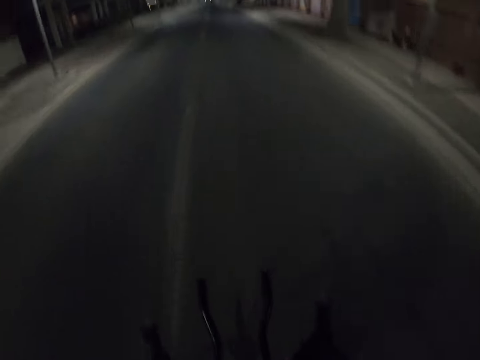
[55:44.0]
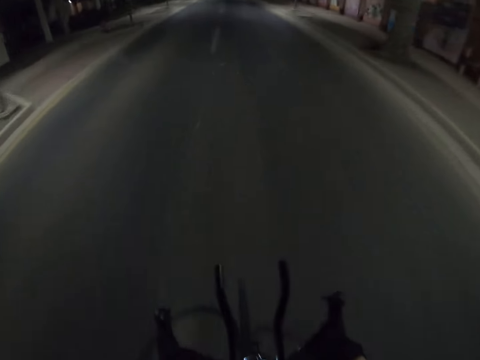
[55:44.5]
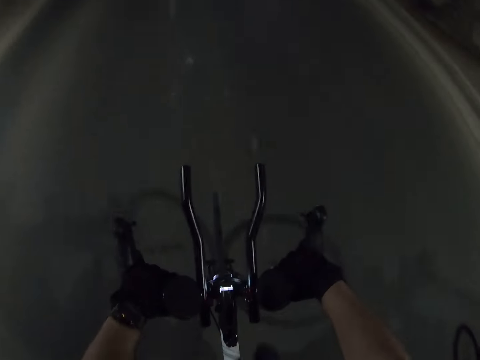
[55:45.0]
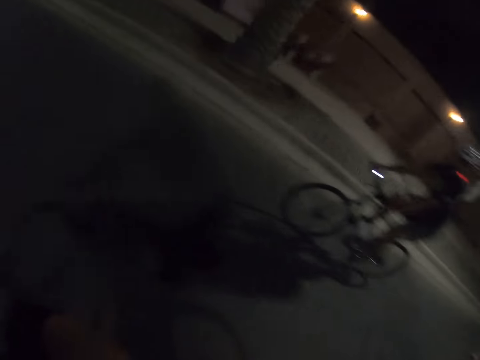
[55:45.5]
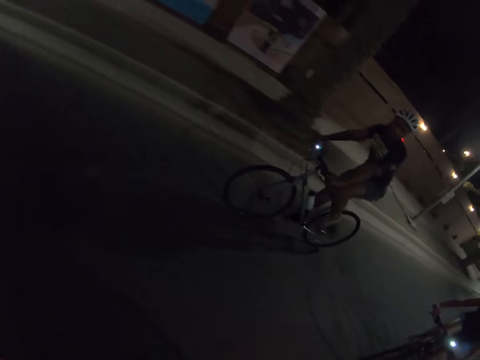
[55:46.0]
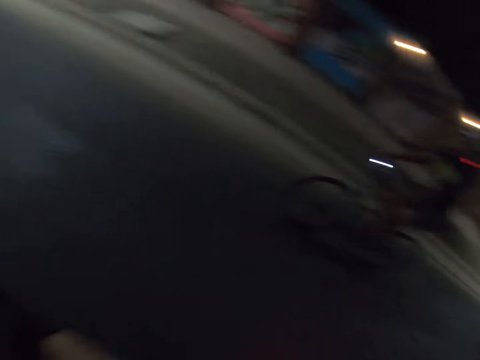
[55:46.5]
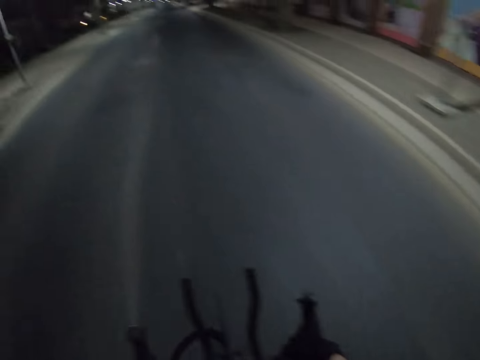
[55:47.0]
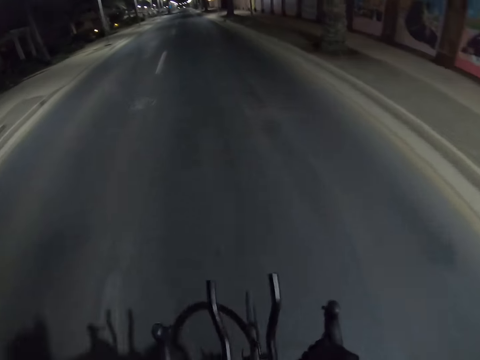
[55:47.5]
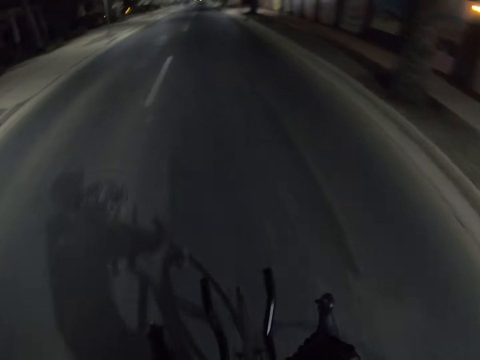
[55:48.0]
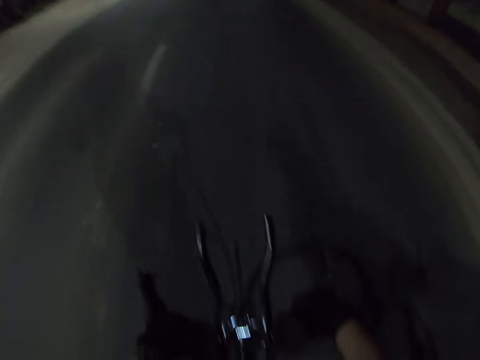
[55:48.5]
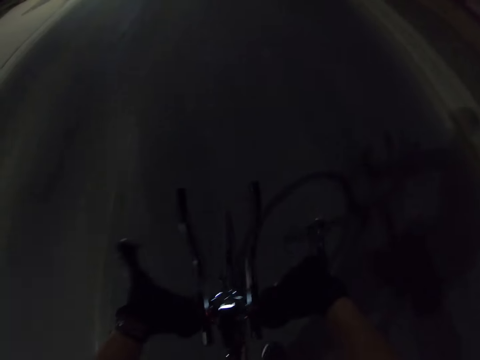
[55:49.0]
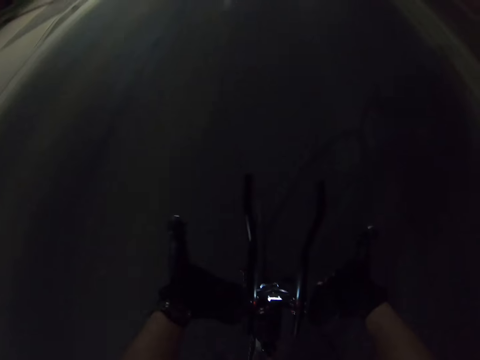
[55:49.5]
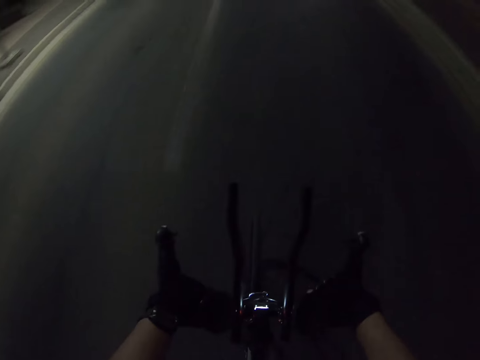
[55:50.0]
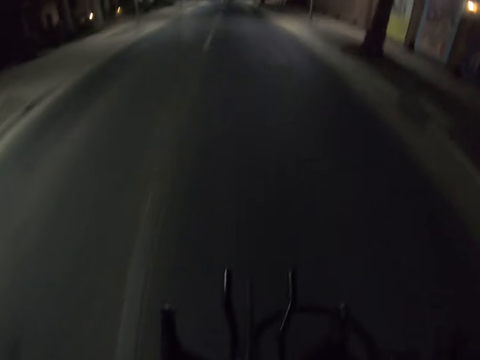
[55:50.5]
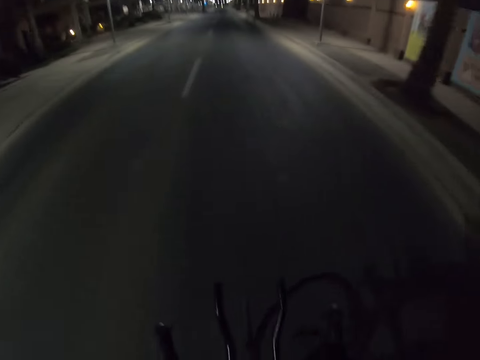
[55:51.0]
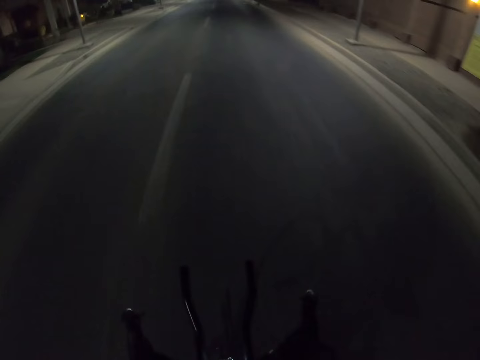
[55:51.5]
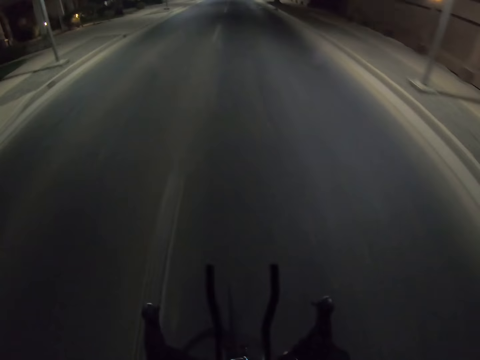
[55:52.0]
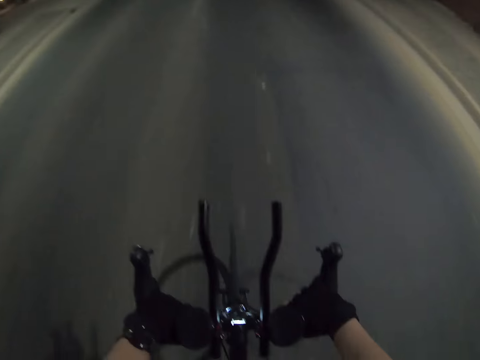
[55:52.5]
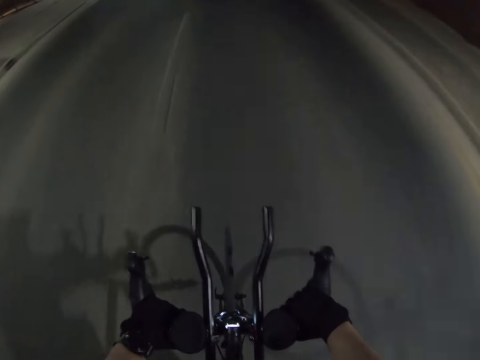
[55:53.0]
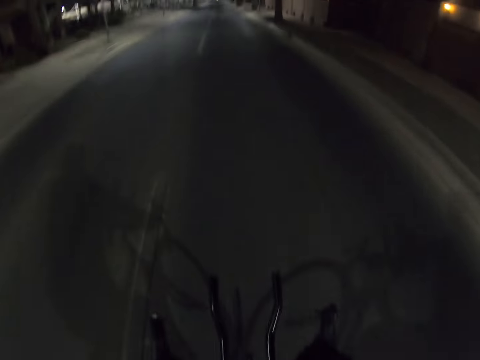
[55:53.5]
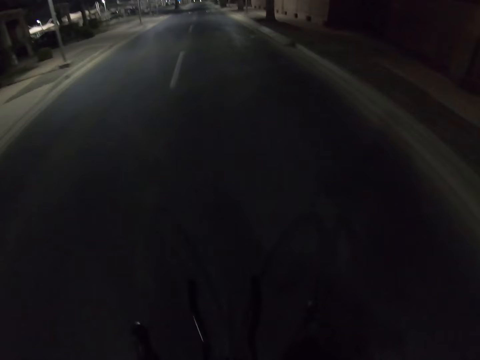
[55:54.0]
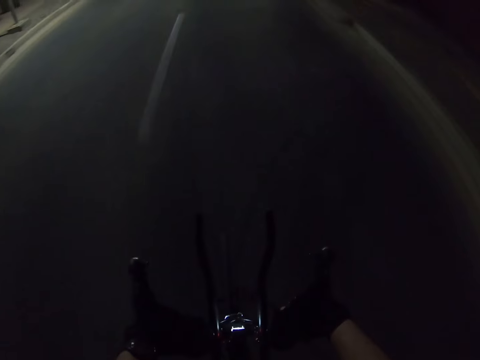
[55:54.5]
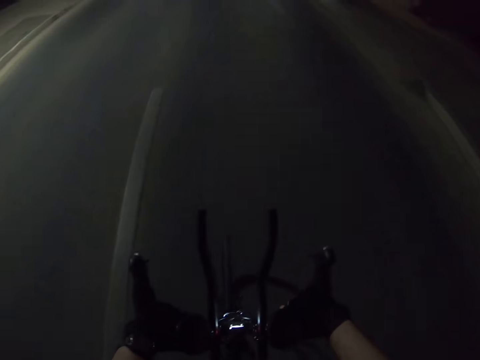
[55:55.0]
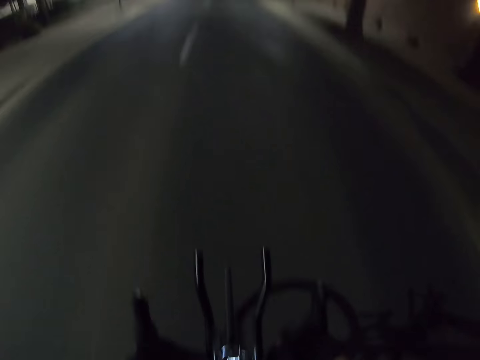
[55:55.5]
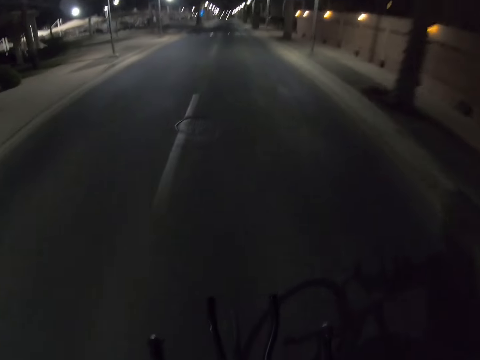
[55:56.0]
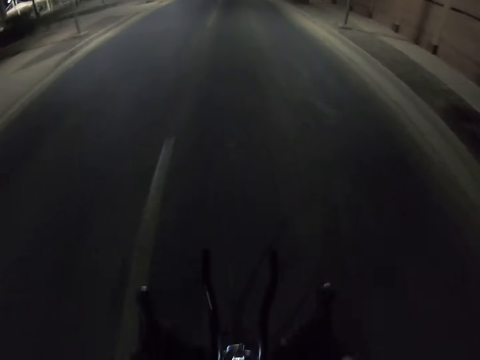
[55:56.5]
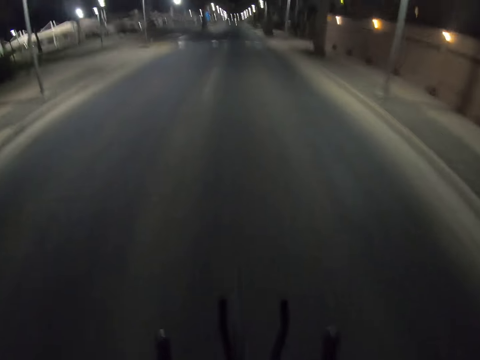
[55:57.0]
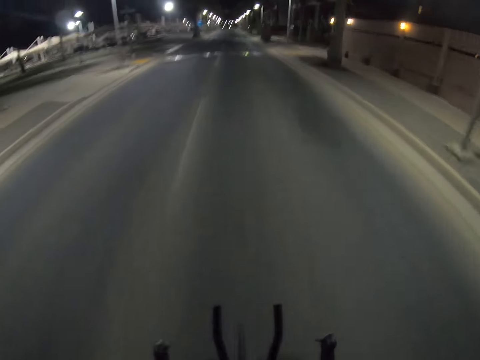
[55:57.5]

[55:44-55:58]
The camera wearer looks ahead. They look sideways. They look ahead. They look down. They look ahead. They look down. They look ahead.

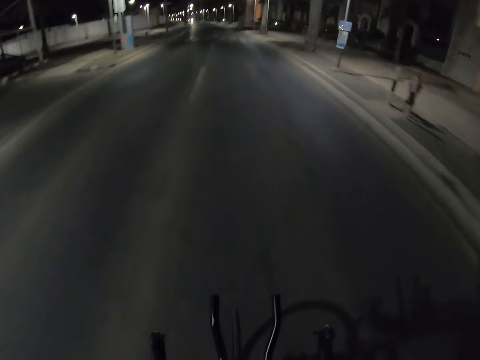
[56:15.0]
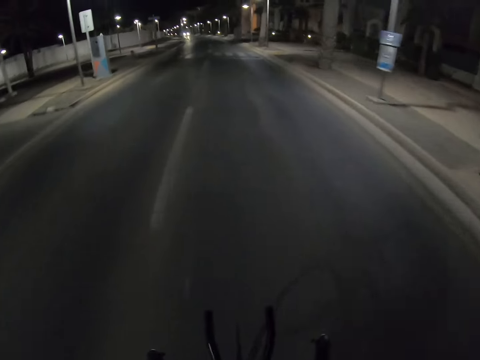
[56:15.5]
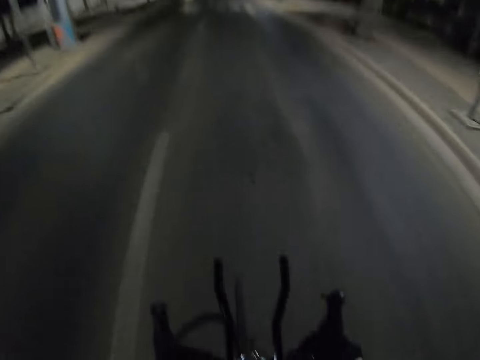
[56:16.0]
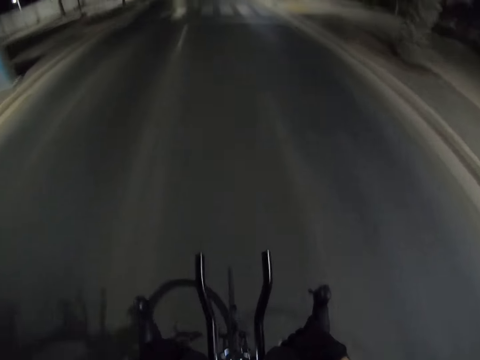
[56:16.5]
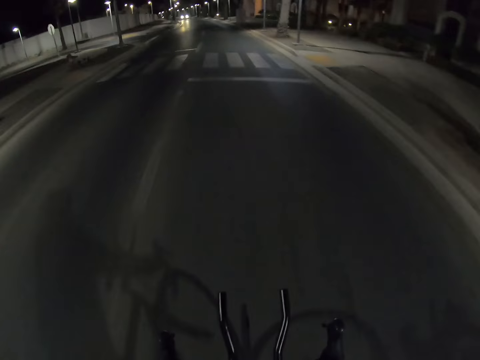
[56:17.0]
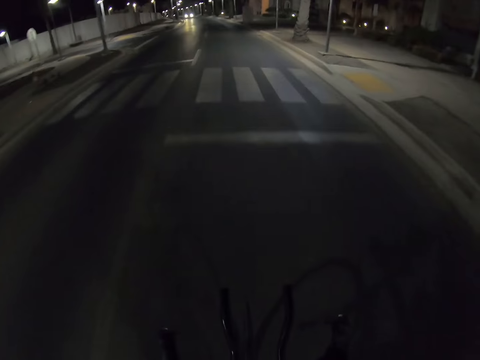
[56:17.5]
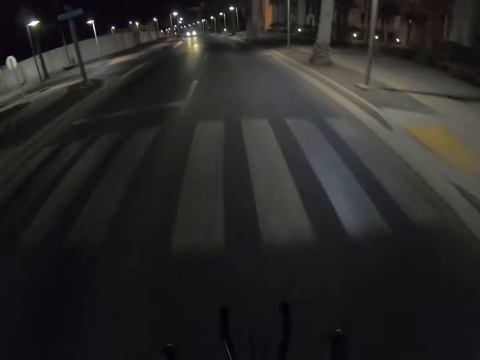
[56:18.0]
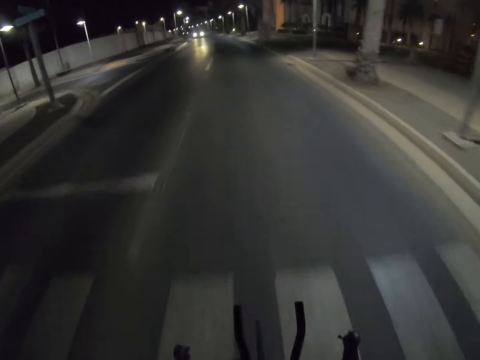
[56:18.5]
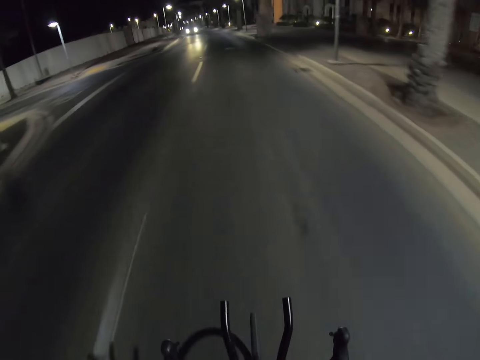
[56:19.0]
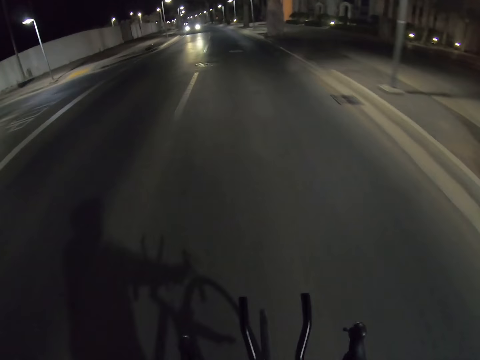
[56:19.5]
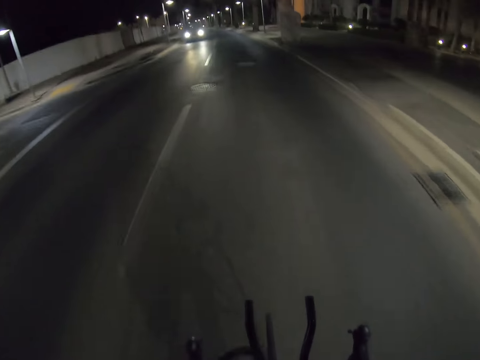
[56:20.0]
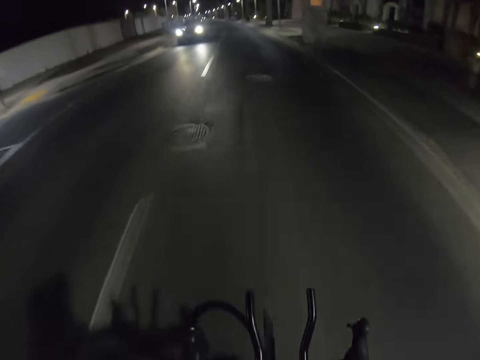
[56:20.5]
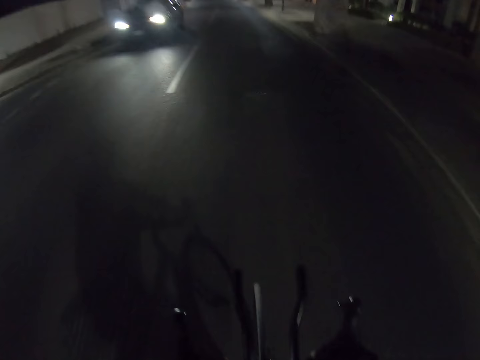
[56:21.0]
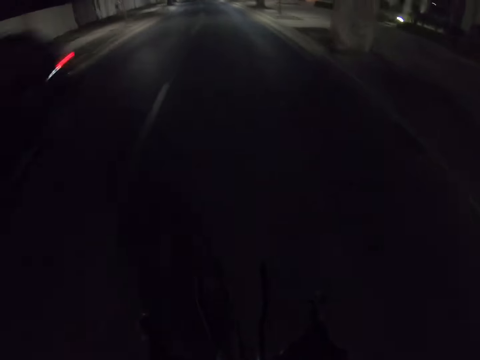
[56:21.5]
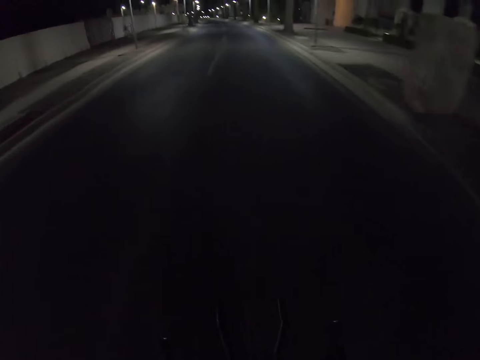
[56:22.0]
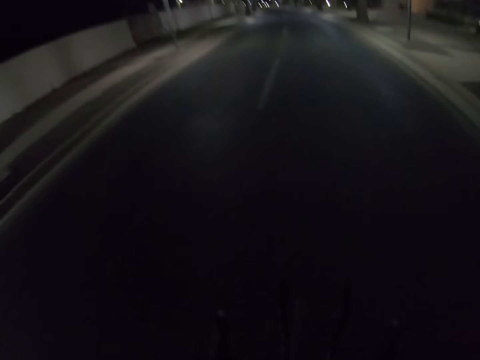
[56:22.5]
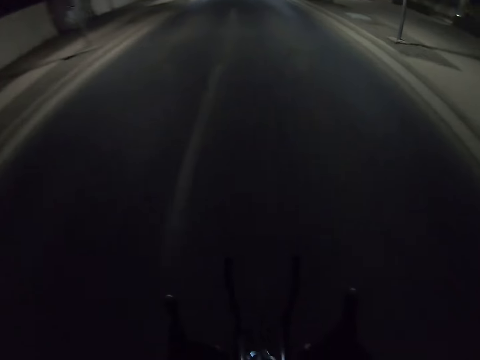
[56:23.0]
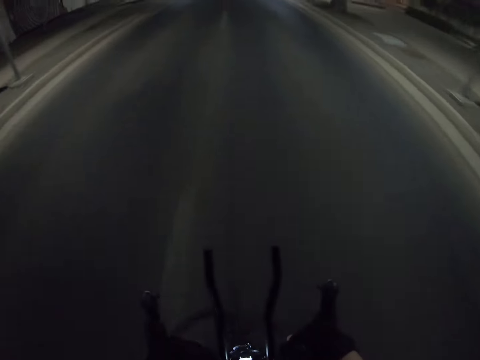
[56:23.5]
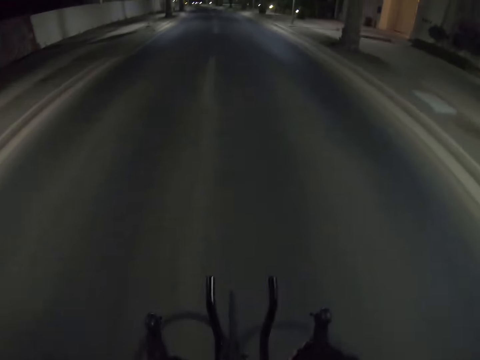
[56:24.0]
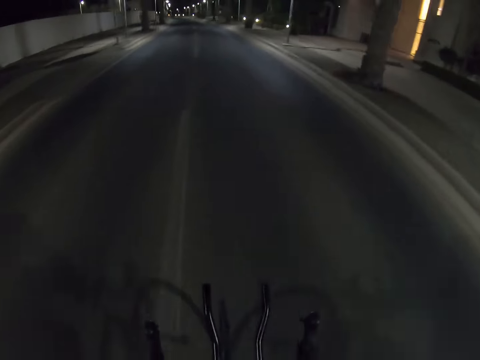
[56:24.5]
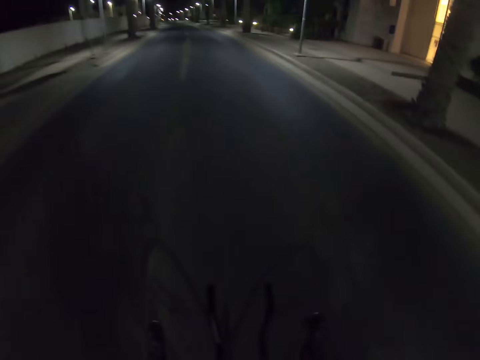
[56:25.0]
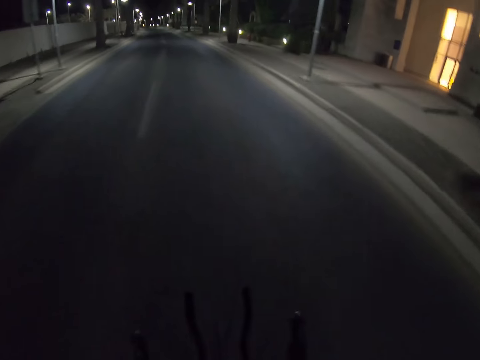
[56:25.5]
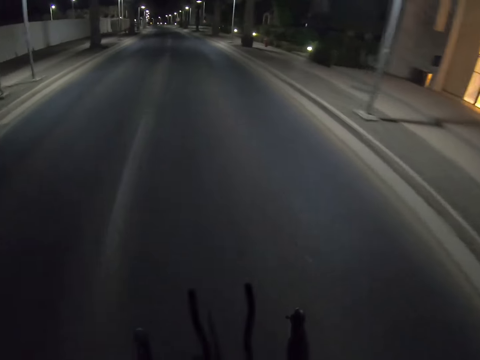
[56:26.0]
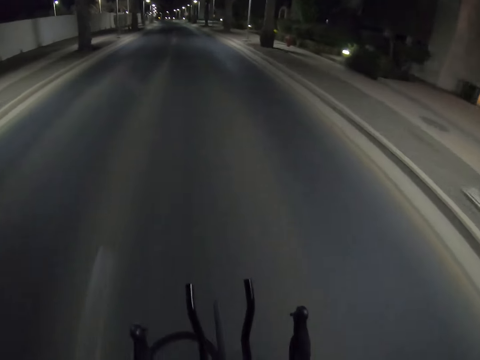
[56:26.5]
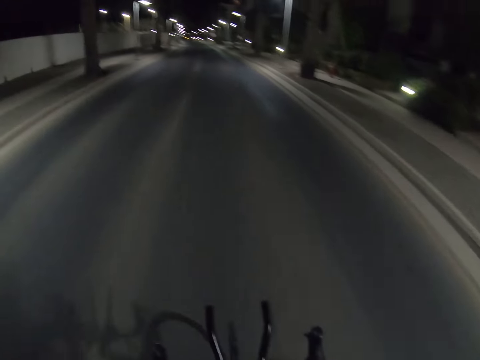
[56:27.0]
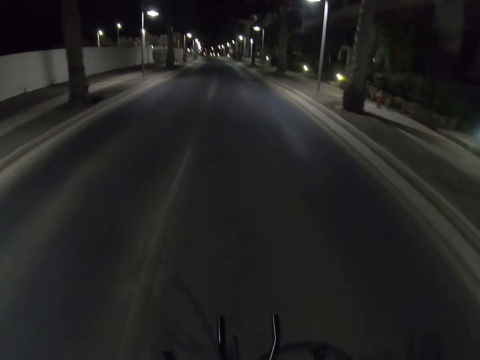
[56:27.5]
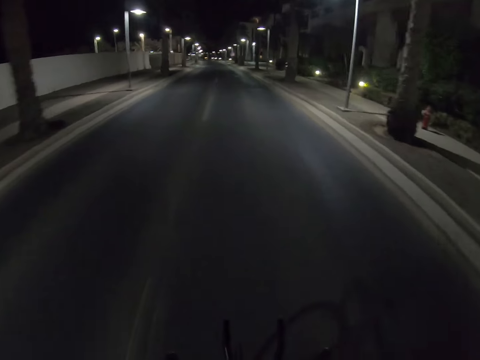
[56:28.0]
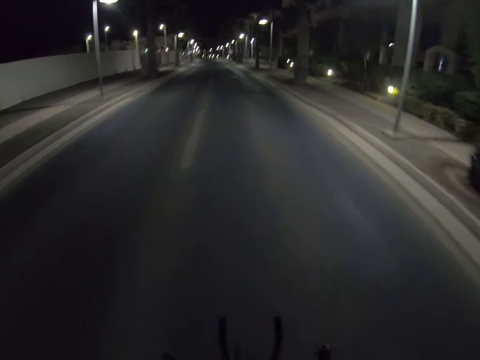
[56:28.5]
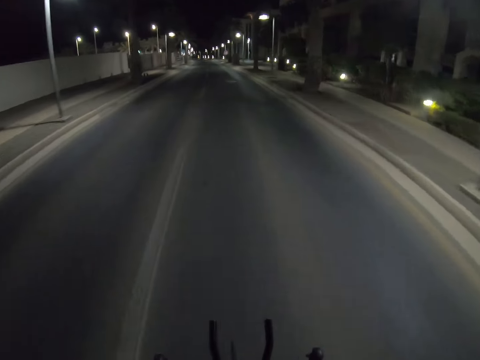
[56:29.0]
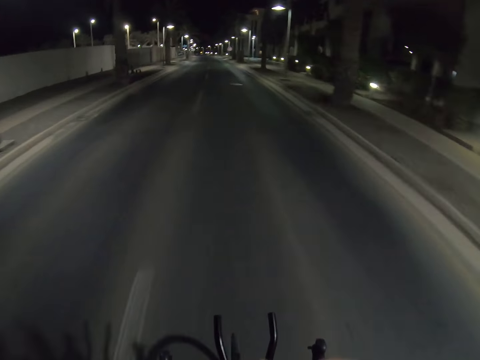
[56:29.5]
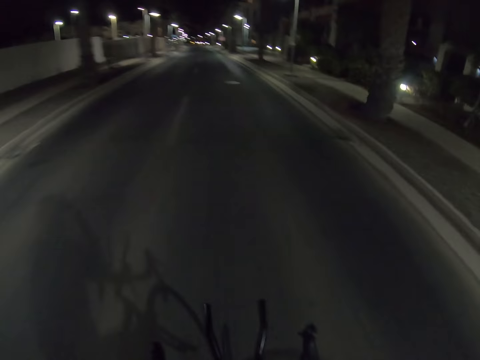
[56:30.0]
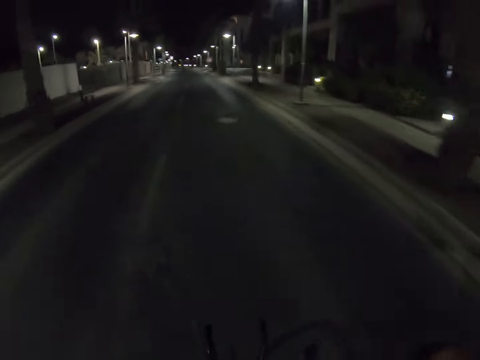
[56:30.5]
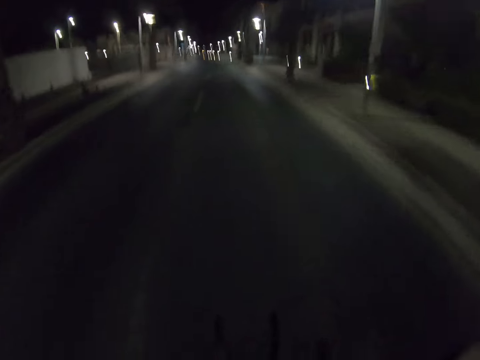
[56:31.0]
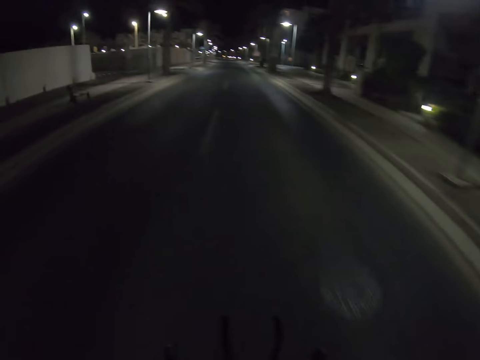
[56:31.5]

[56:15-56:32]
The camera wearer looks ahead. They look down. They look ahead.
